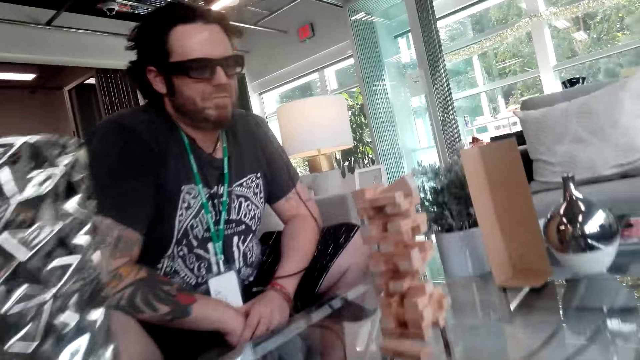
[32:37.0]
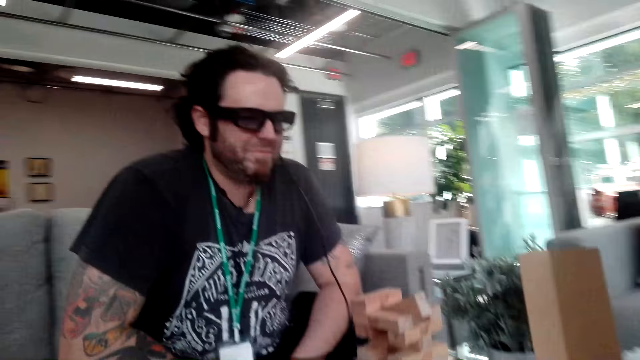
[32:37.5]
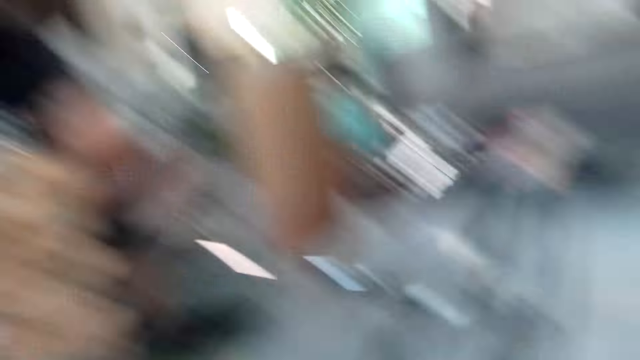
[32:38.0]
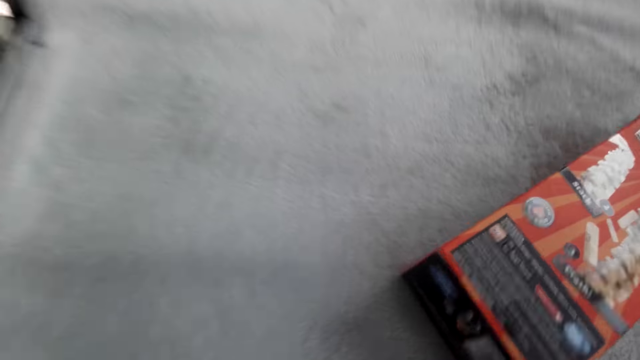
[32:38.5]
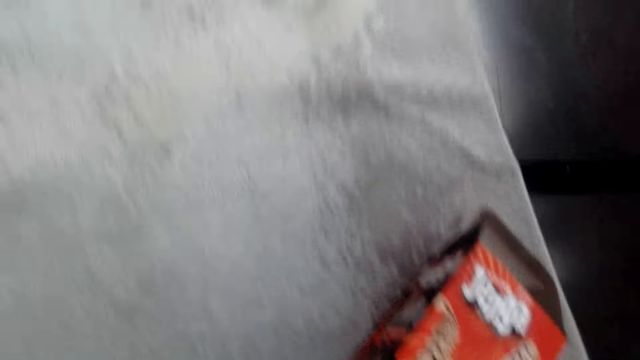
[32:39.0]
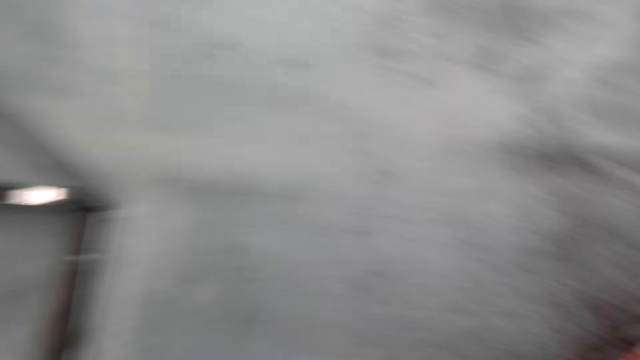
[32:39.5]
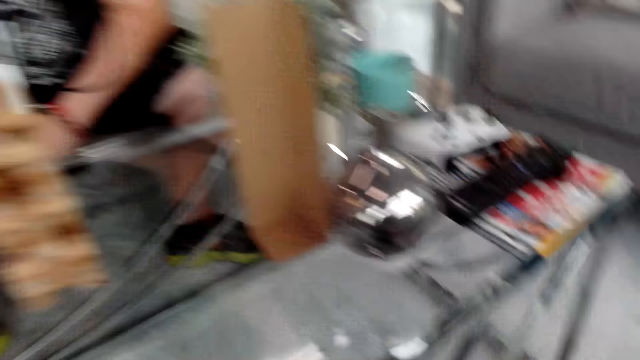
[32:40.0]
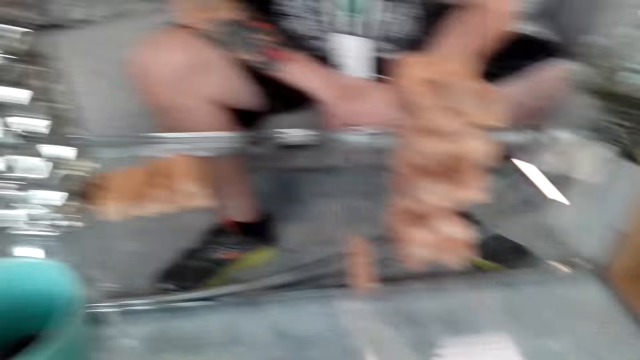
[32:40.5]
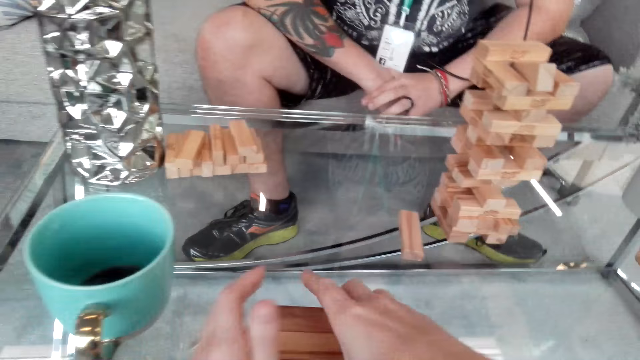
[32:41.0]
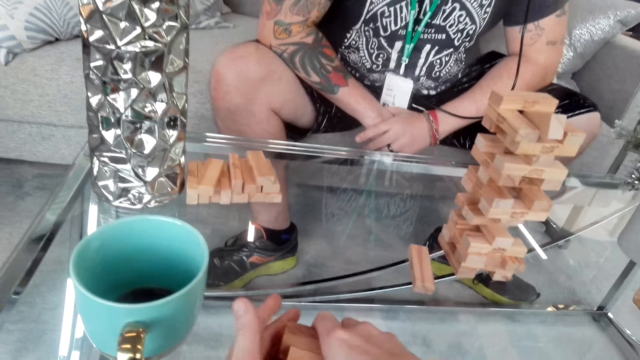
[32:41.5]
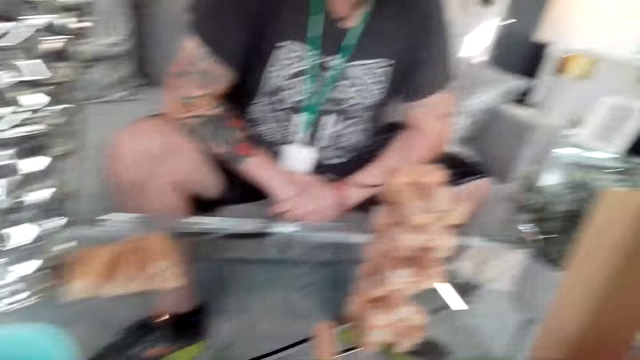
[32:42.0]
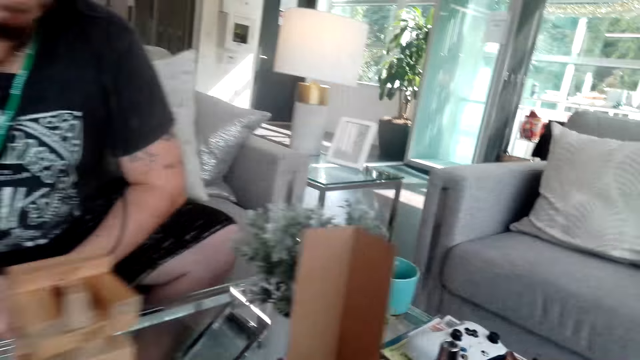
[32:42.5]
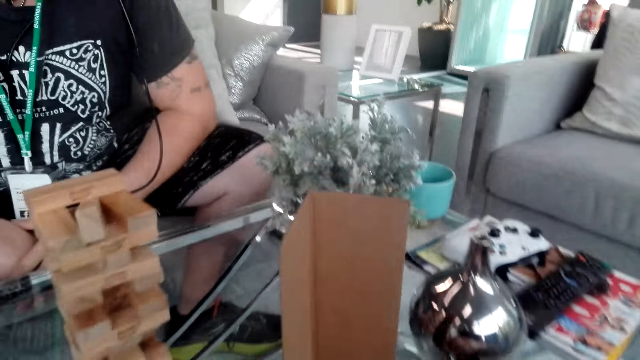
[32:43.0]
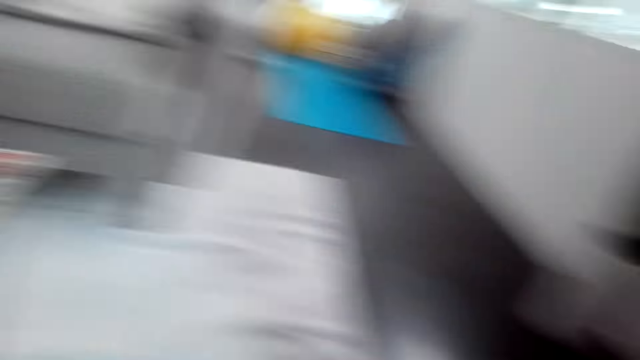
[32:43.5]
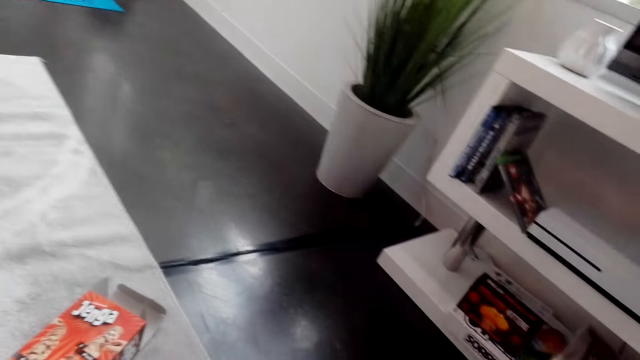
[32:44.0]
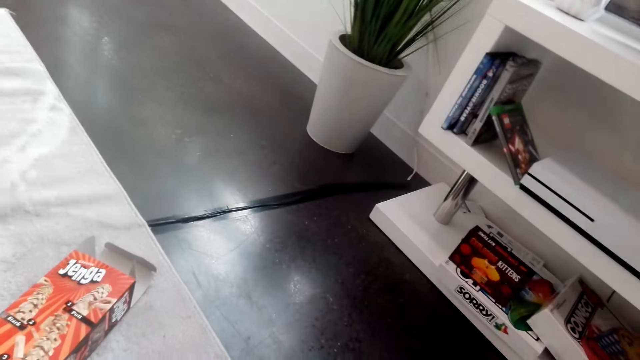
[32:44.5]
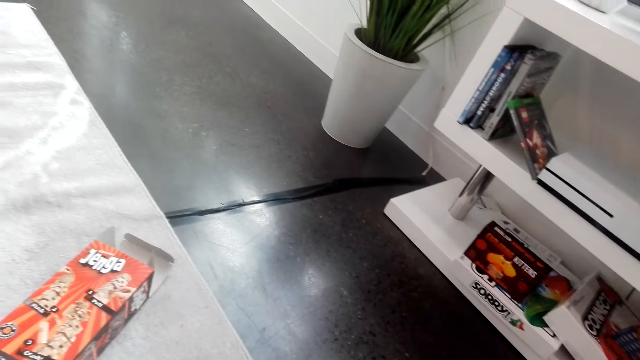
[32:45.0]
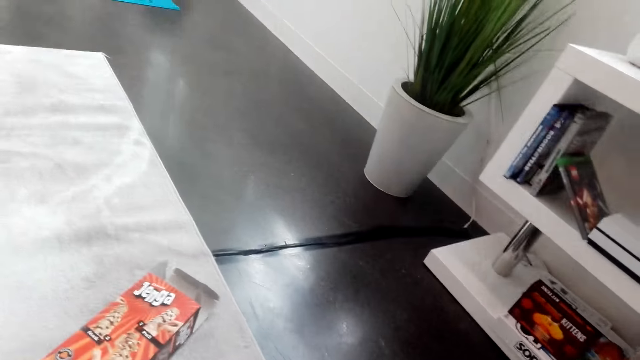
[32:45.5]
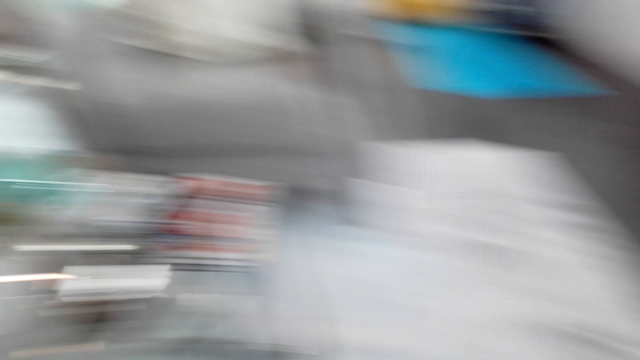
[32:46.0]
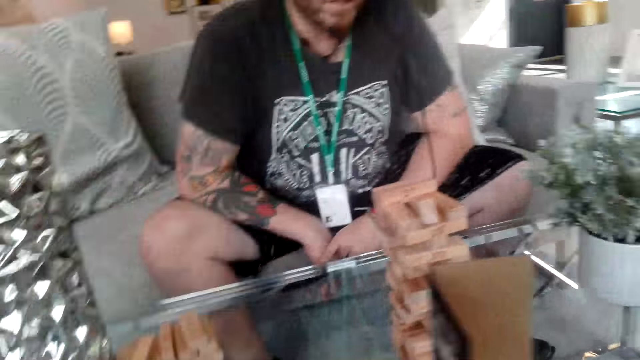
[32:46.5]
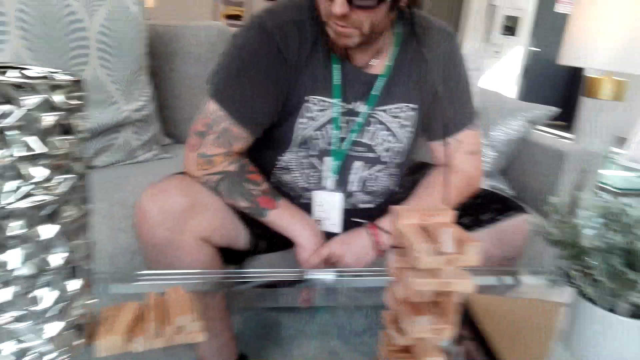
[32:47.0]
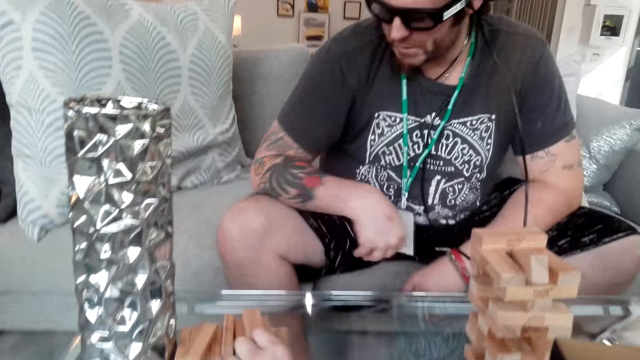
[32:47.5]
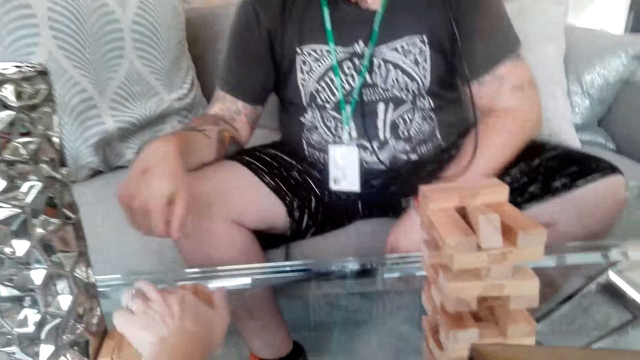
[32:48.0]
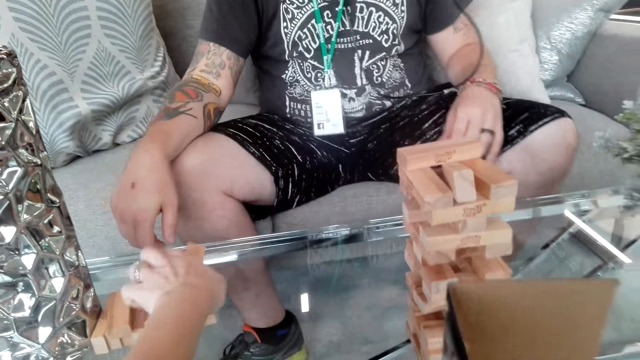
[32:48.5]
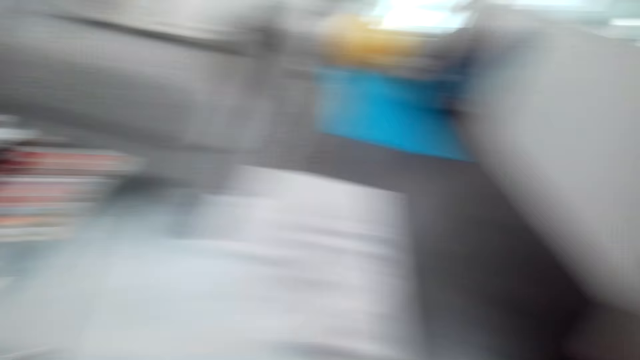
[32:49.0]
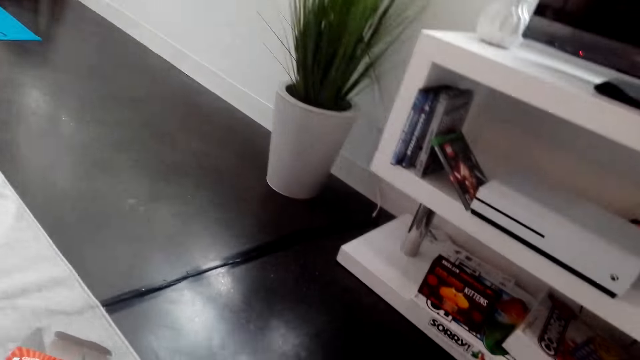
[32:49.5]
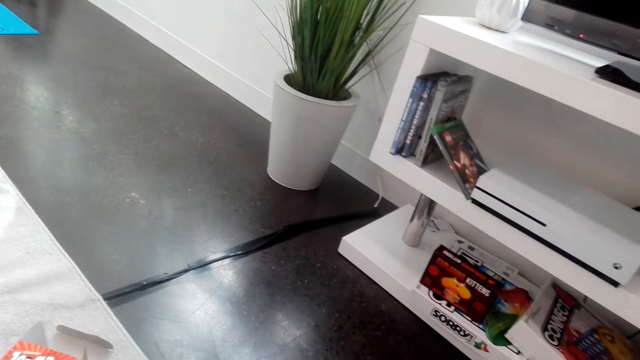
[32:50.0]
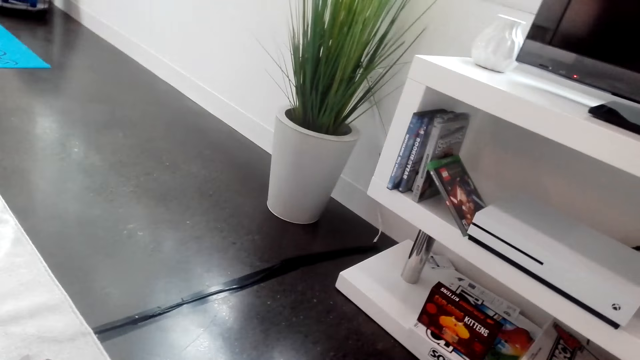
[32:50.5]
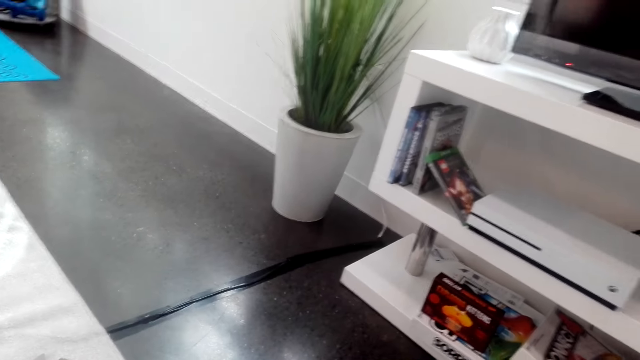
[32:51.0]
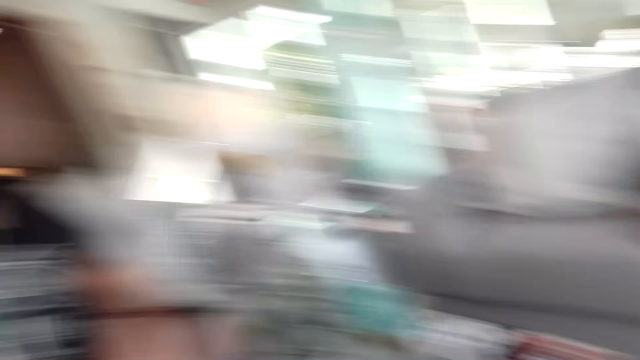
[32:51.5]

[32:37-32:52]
The camera wearer walks around the room. They look around the table. They put the blocks together.

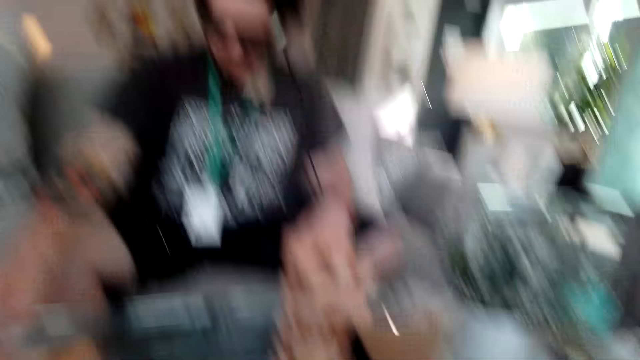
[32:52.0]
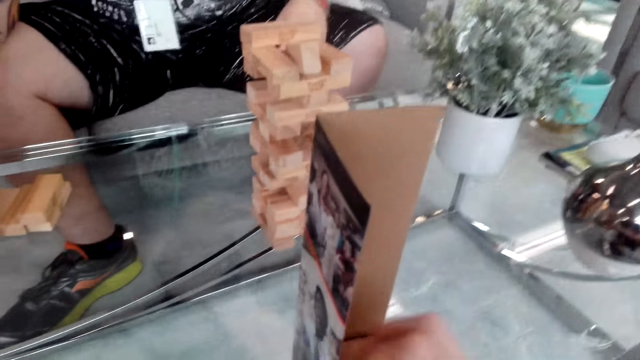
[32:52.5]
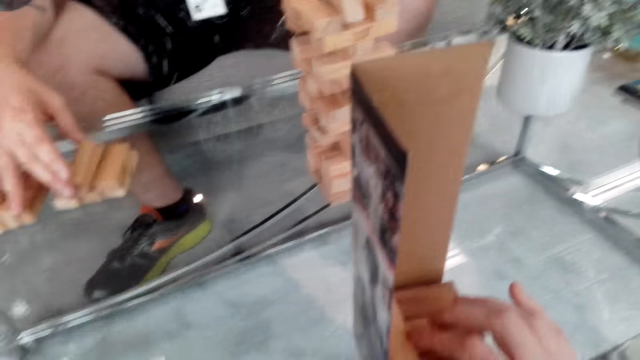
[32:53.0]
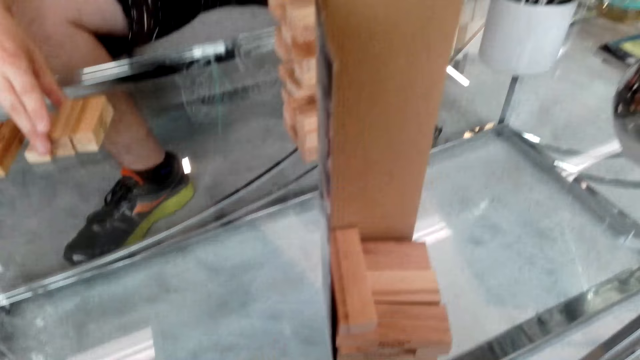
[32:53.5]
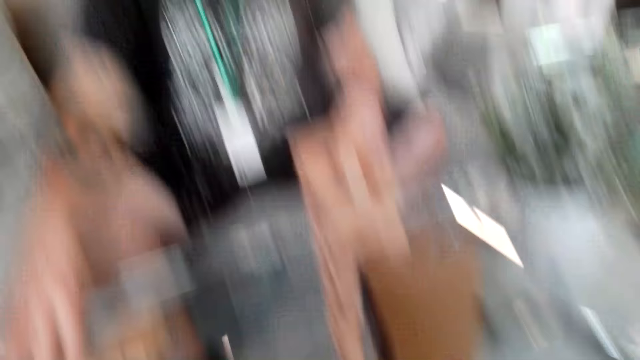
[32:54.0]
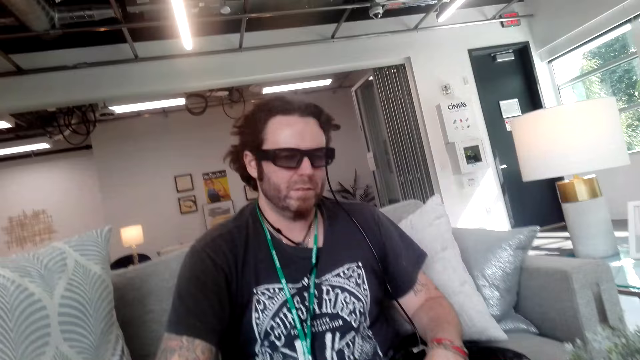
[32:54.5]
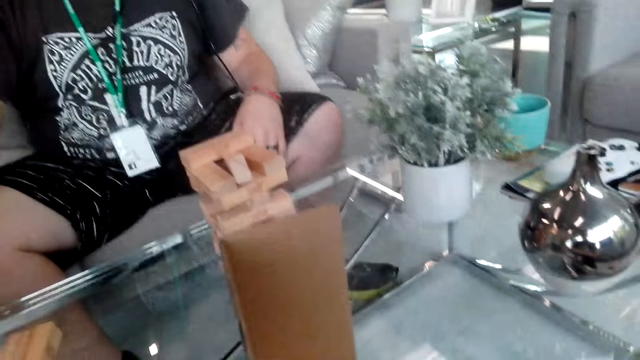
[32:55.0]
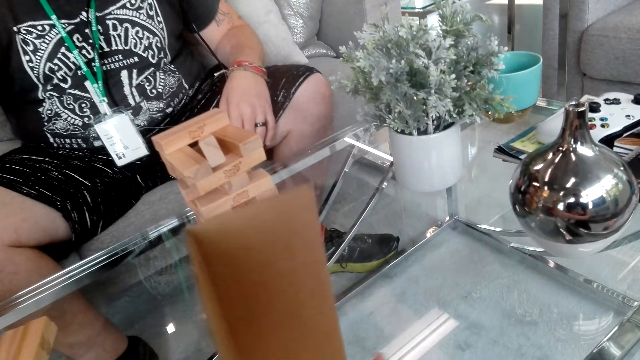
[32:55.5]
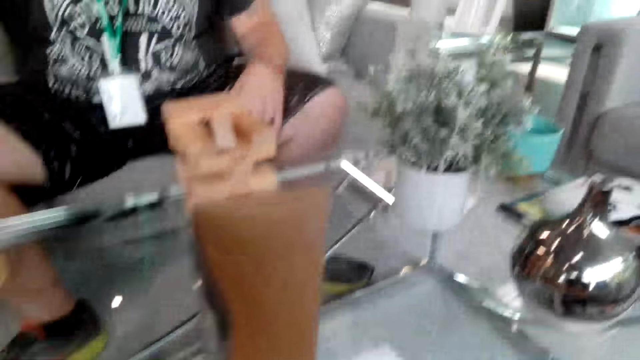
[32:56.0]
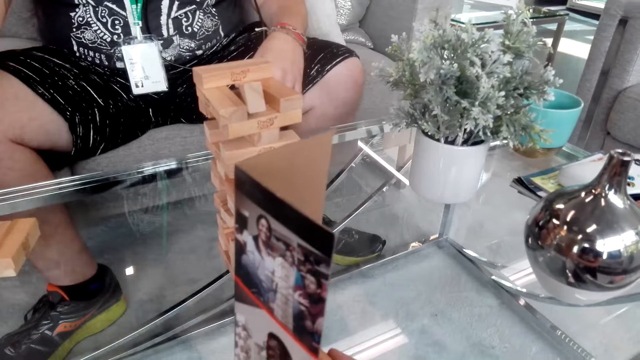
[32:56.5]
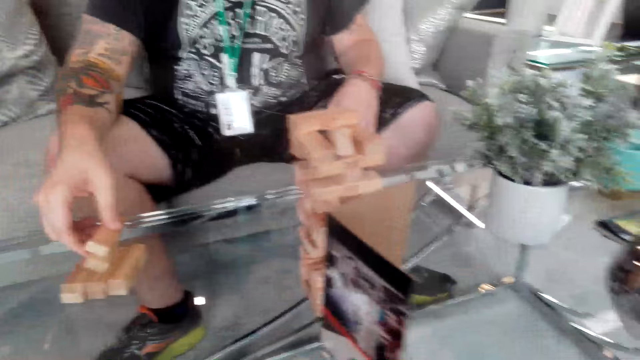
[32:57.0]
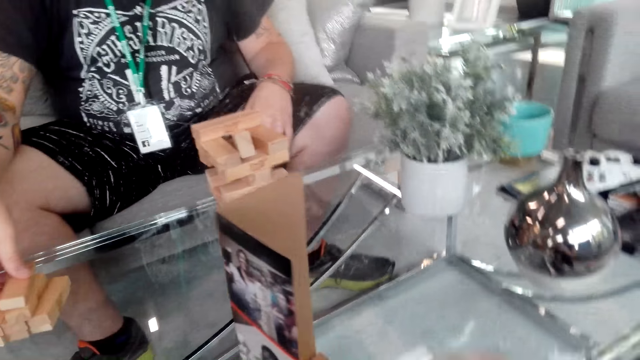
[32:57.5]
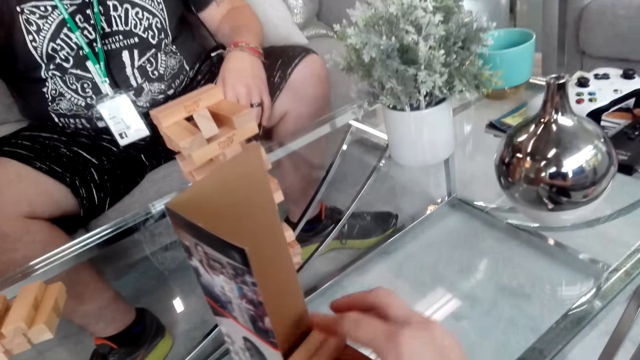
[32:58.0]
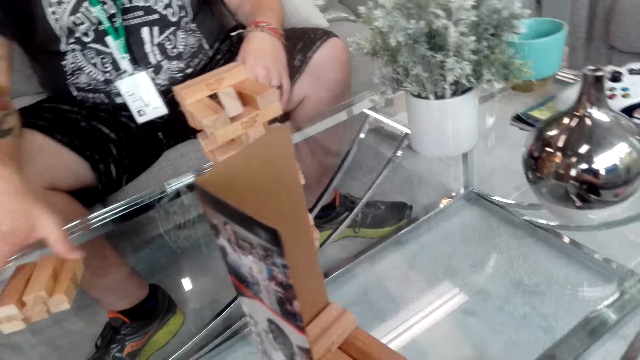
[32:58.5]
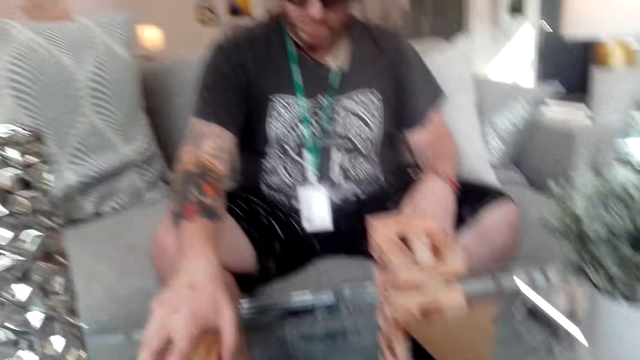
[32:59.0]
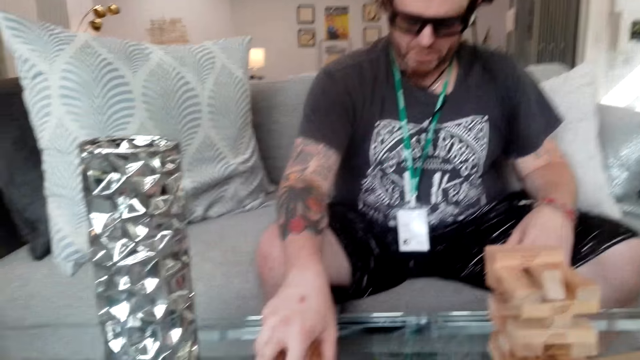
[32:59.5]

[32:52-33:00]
A man touches the blocks on the table. The camera wearer puts the pieces of wood in the box.
